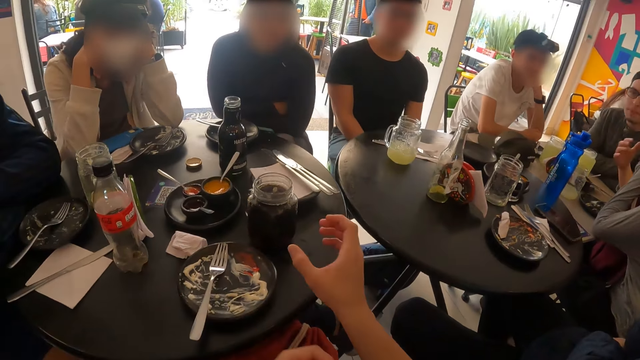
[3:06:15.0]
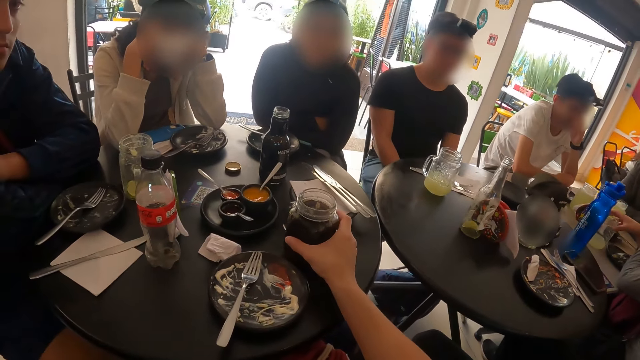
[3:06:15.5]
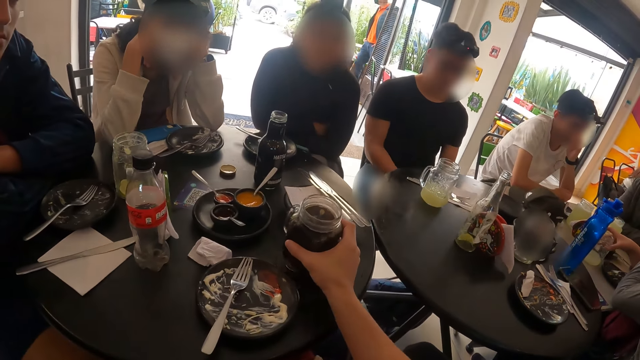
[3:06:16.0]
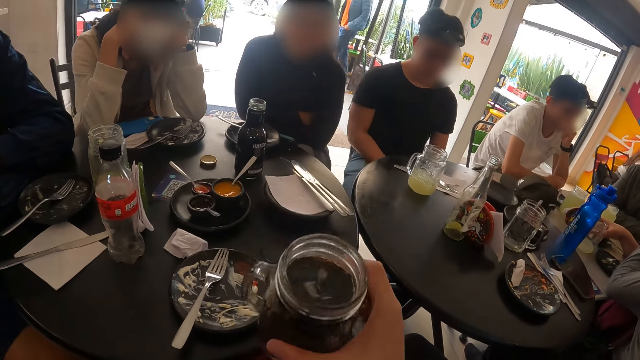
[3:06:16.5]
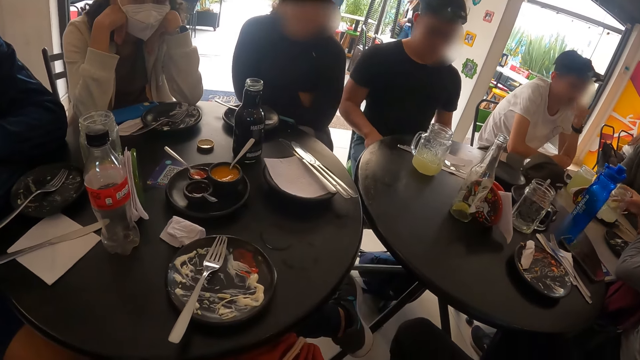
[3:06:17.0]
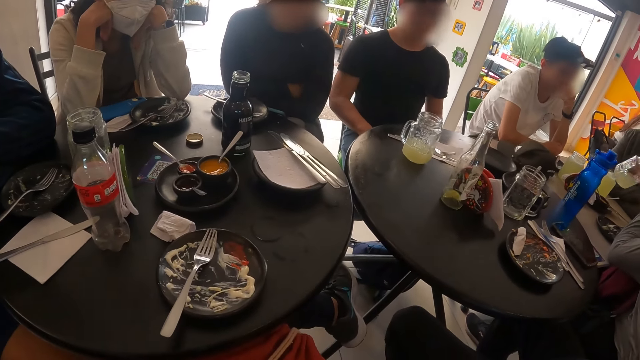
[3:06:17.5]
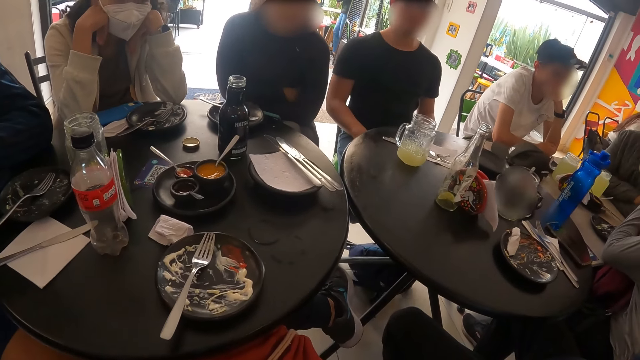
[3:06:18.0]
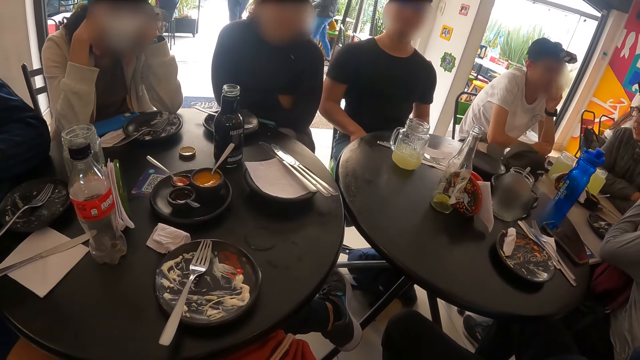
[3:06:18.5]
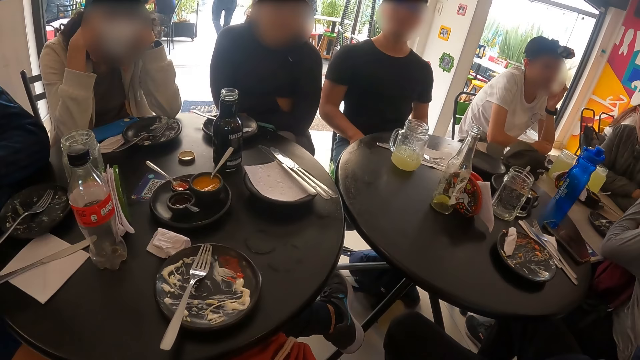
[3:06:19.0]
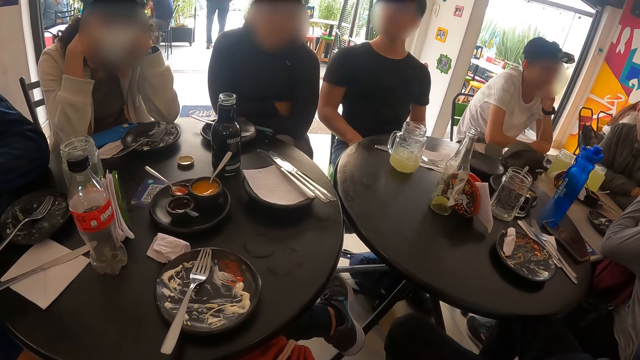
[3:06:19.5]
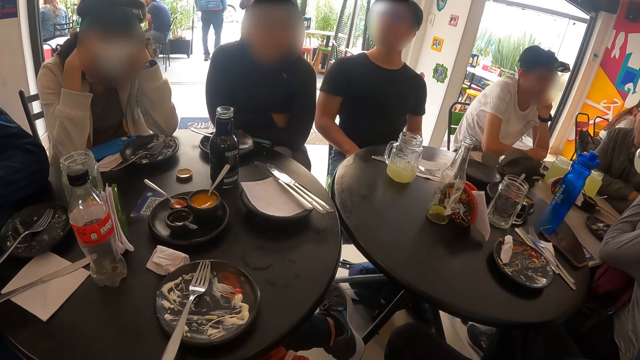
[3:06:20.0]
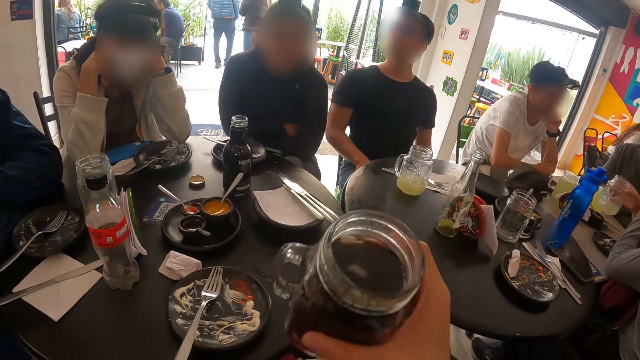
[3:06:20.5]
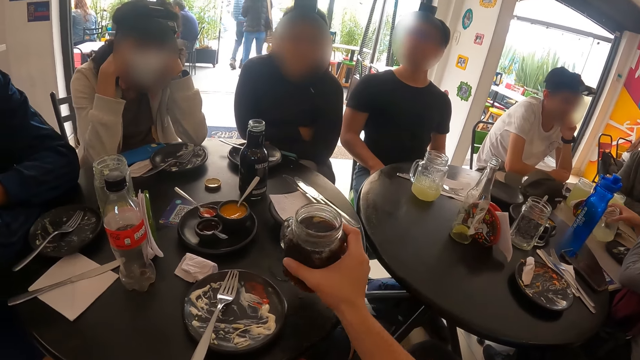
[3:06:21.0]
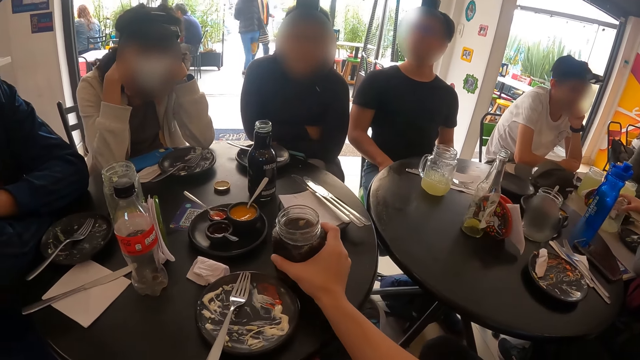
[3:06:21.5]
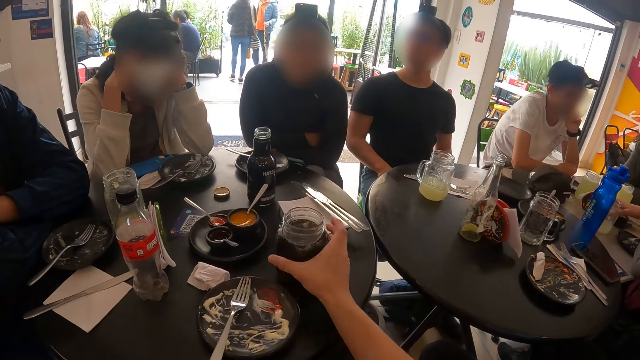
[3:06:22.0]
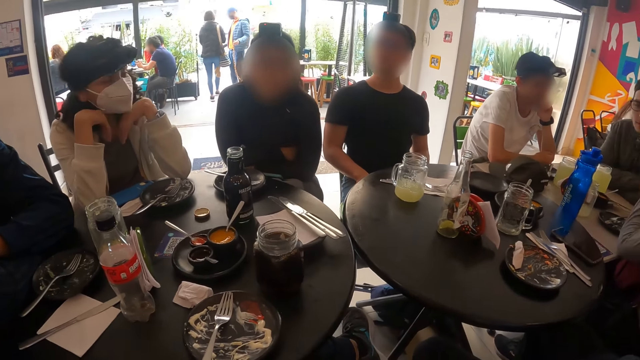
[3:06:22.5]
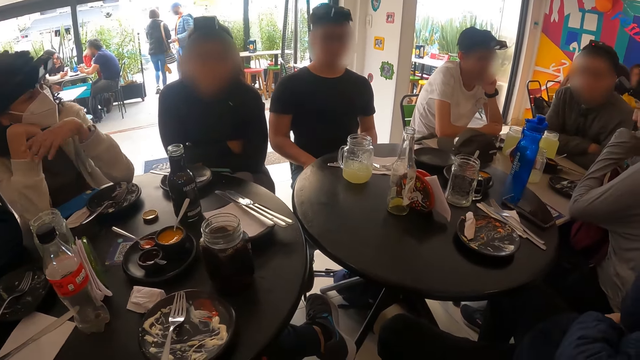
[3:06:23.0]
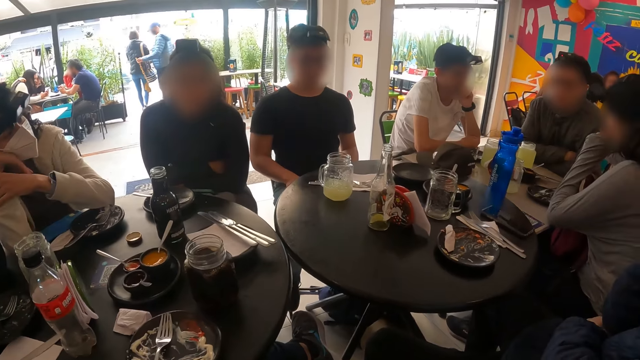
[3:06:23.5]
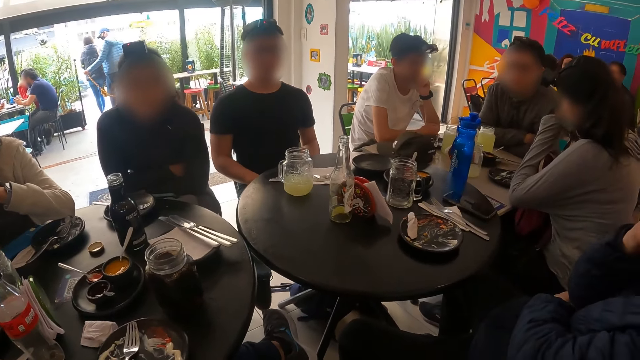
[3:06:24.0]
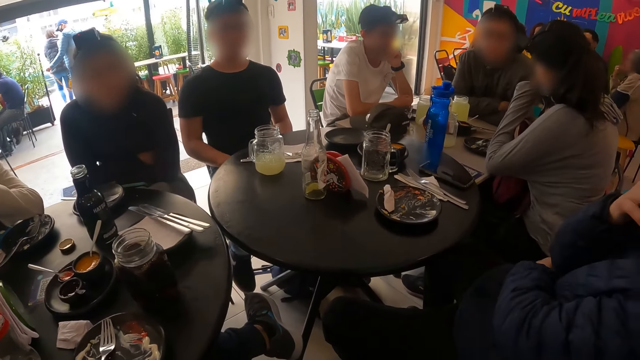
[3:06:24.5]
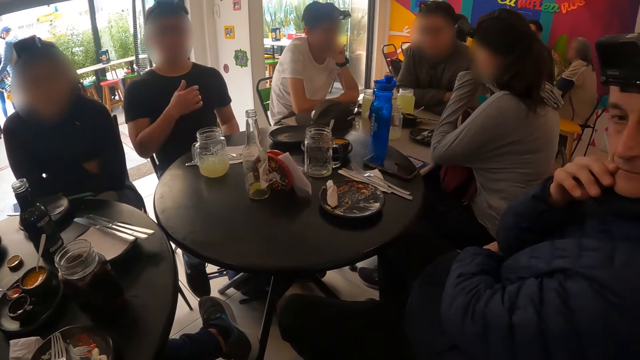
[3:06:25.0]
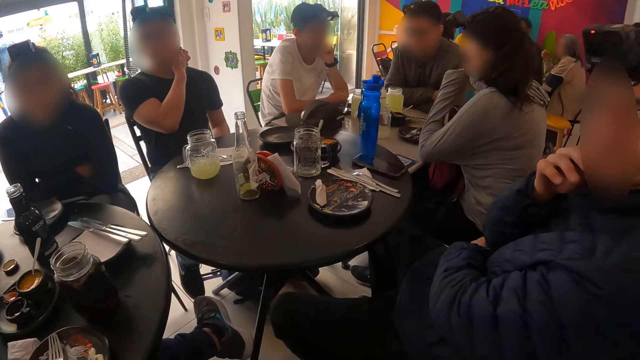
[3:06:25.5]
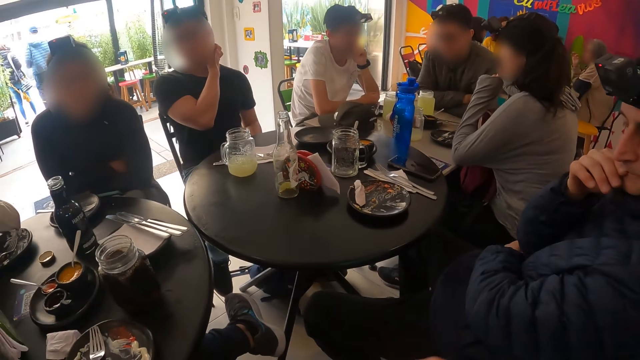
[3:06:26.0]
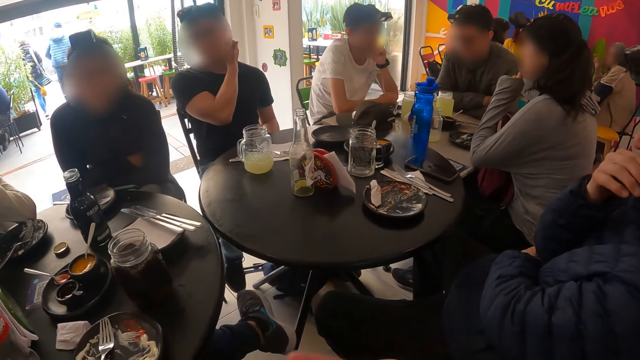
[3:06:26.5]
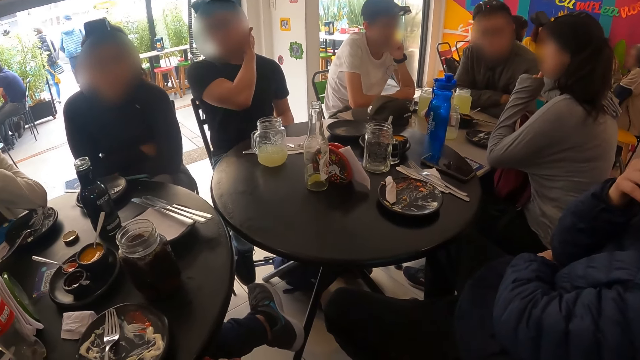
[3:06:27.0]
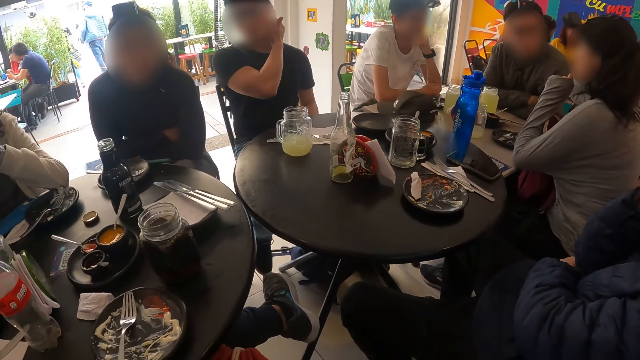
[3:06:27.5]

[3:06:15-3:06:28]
The woman picks up the glass cup from the table with her right hand. The camera wearer picks up a glass cup from the table with his right hand. He drinks from the glass cup in his right hand. The woman drinks from the glass cup in her right hand. The woman drops the glass cup in her right hand on the table. The camera wearer drops the glass cup in his right hand on the table. A man touches his neck with his right hand.

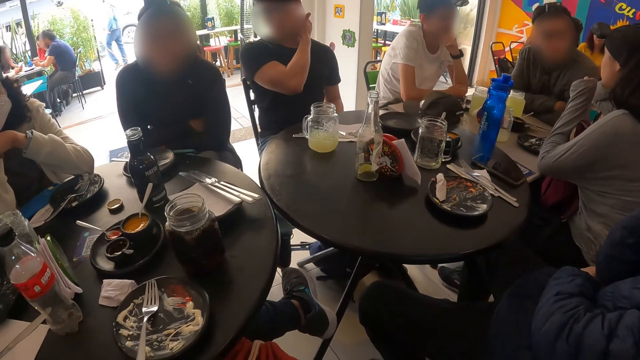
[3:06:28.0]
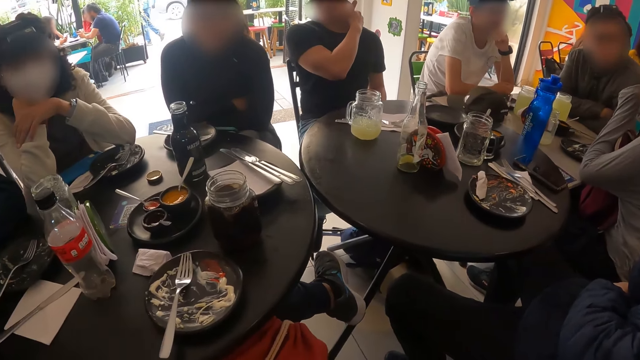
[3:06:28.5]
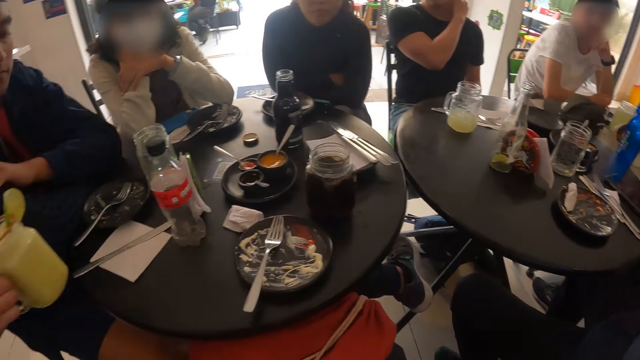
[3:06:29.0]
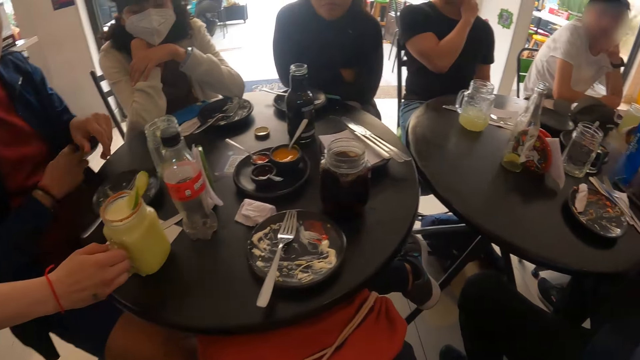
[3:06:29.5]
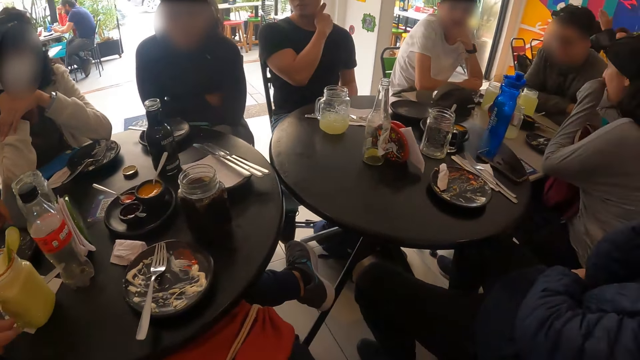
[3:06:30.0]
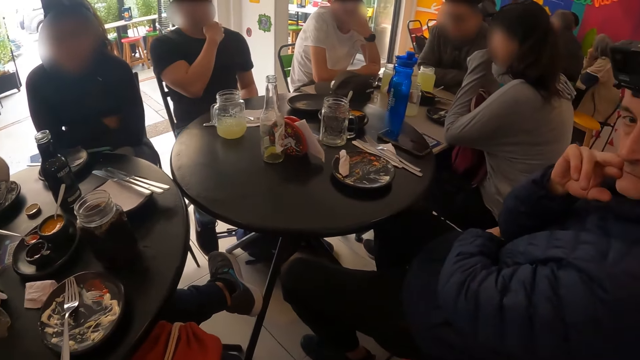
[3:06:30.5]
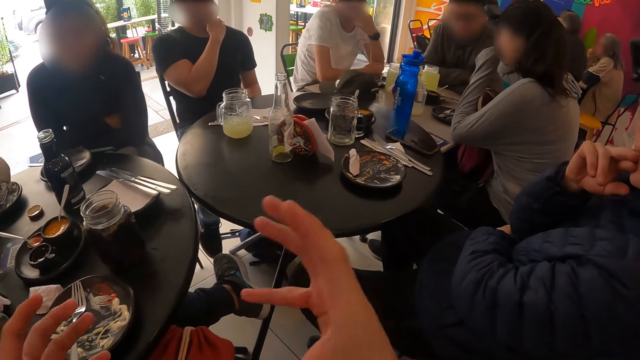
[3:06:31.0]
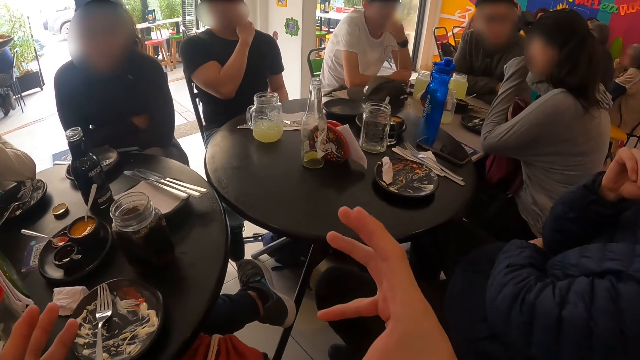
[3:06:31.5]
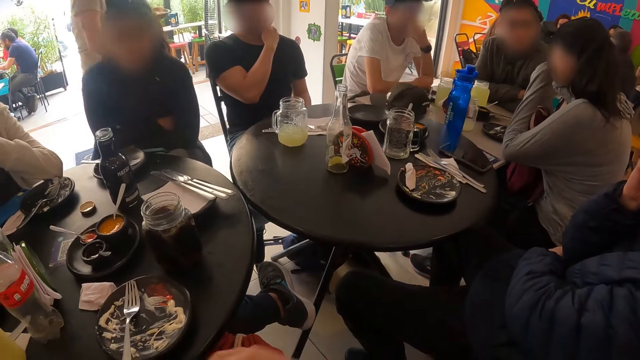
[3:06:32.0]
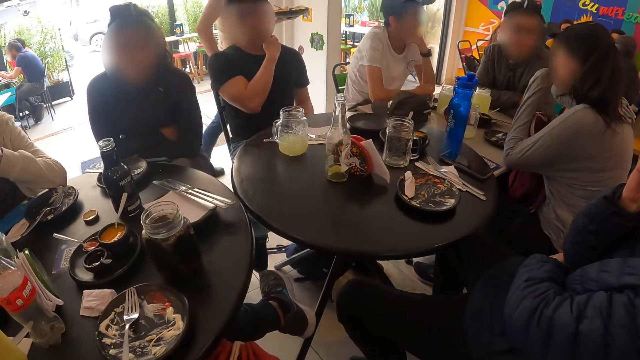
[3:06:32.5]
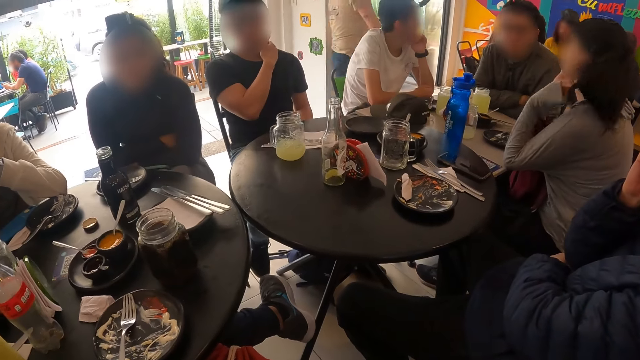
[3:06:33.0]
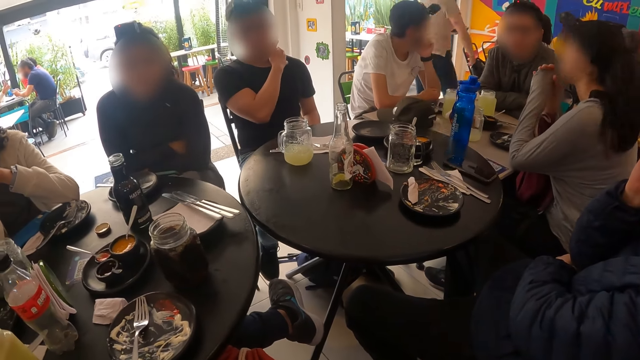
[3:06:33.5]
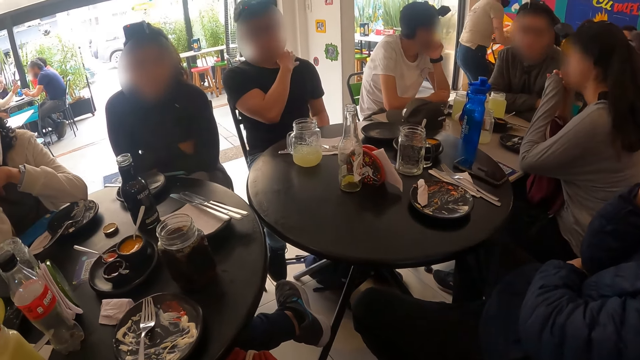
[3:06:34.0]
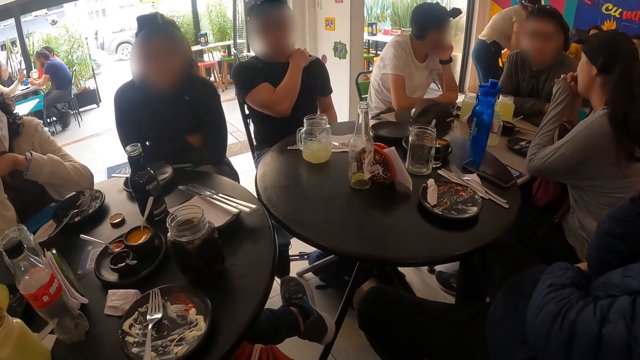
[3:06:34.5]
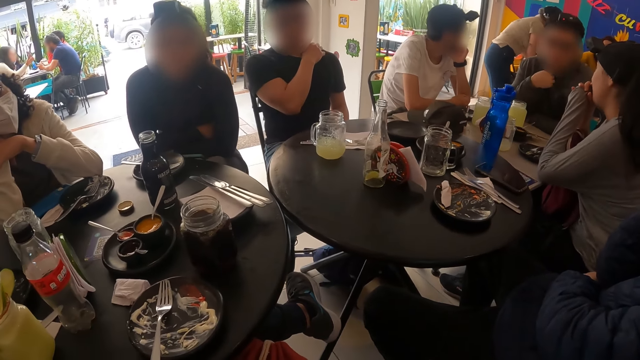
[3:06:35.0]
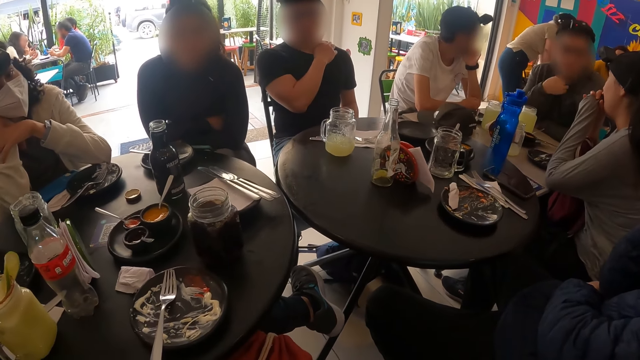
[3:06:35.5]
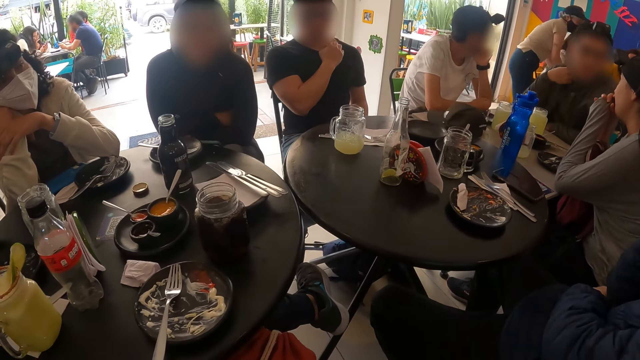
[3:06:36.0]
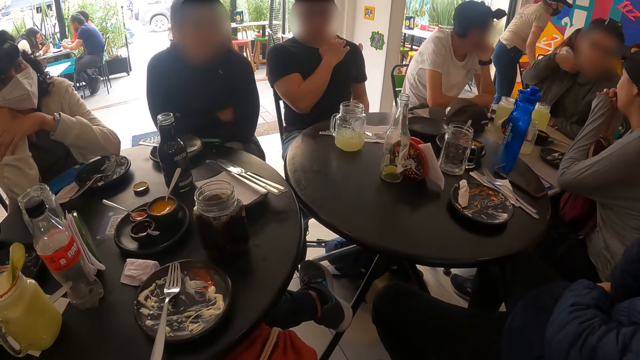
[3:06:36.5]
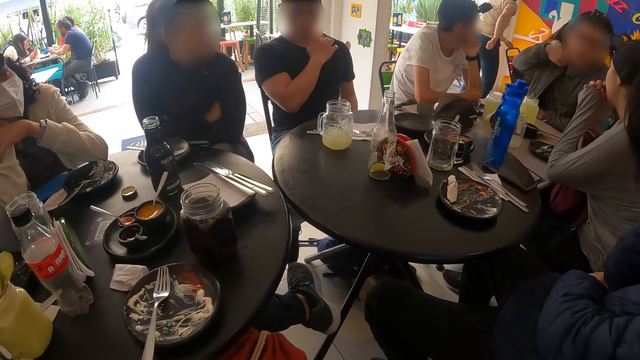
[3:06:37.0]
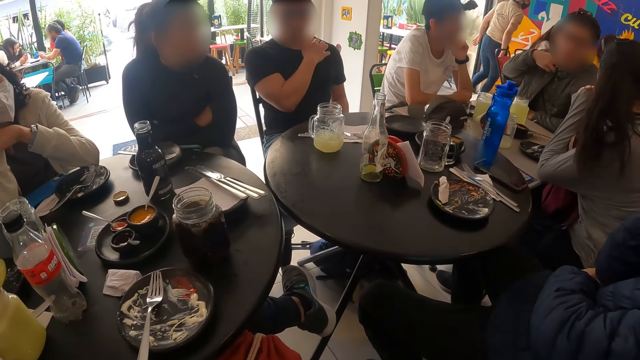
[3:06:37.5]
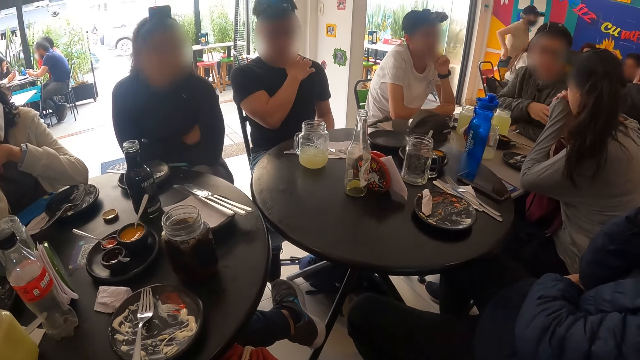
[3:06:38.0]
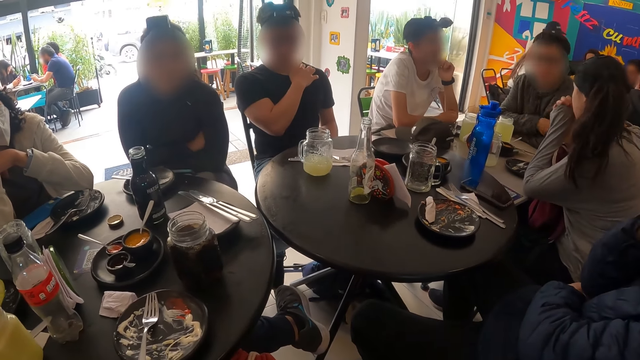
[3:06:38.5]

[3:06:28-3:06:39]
A waiter drops a cup of juice on the table in her right hand.
